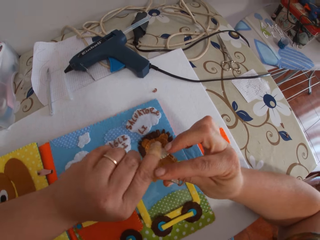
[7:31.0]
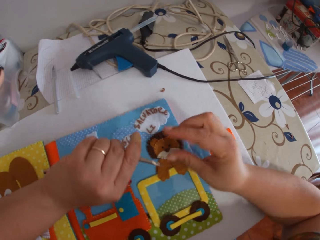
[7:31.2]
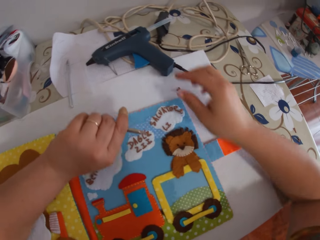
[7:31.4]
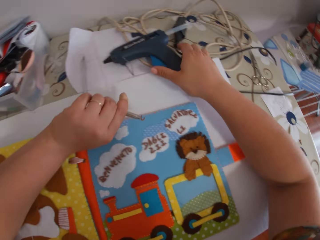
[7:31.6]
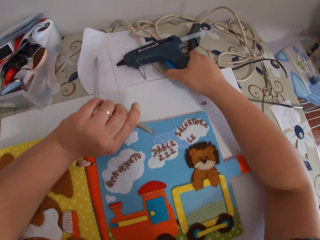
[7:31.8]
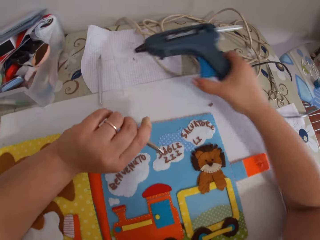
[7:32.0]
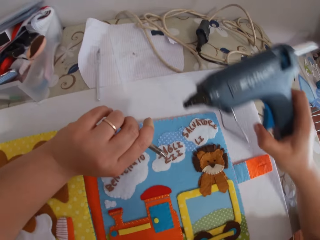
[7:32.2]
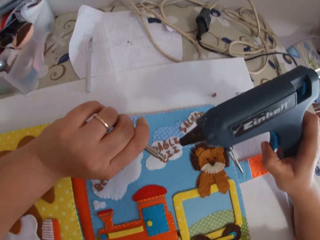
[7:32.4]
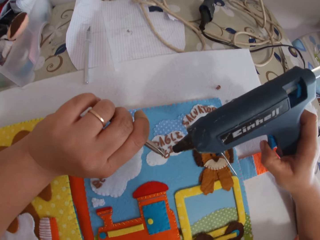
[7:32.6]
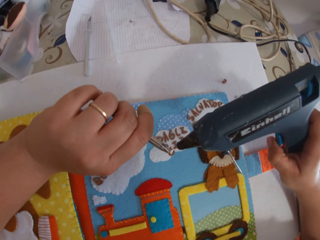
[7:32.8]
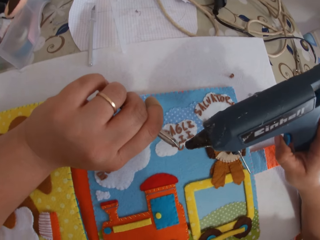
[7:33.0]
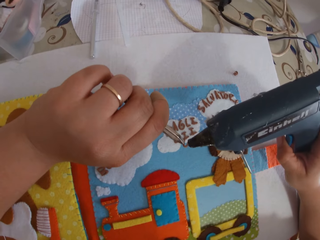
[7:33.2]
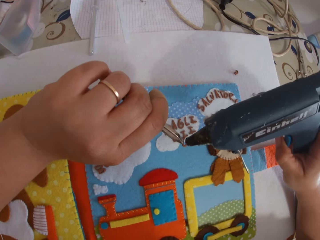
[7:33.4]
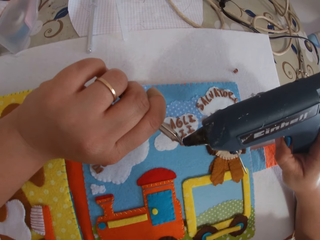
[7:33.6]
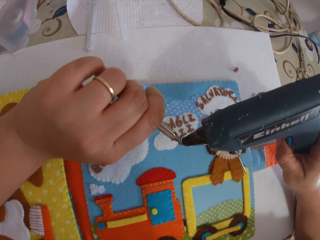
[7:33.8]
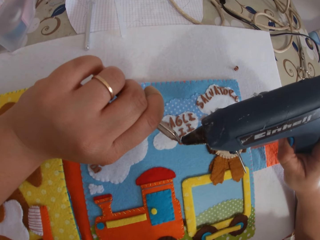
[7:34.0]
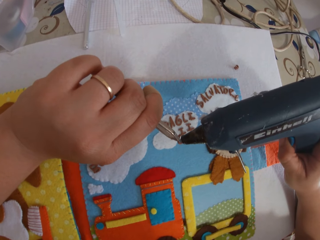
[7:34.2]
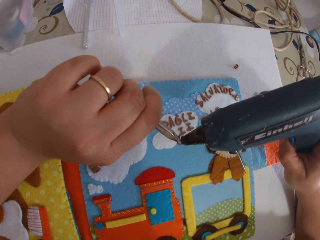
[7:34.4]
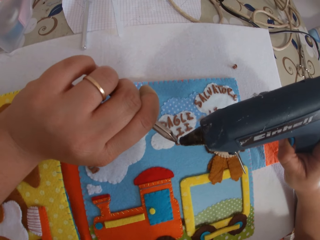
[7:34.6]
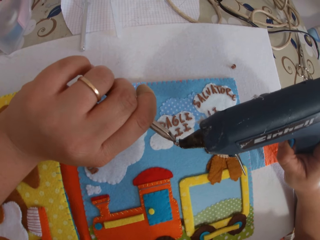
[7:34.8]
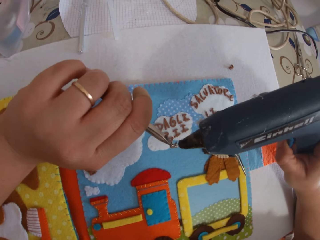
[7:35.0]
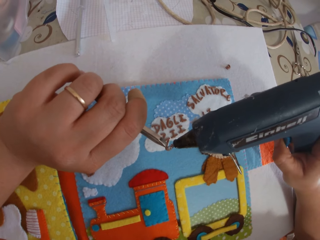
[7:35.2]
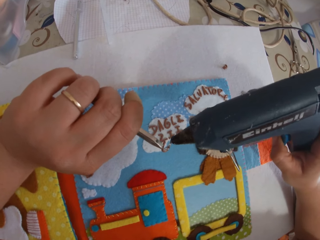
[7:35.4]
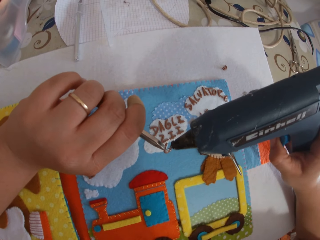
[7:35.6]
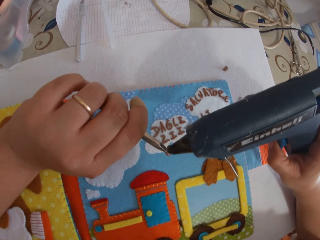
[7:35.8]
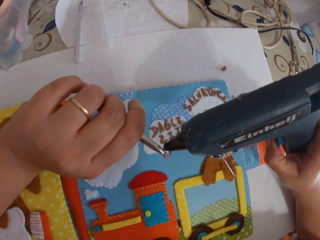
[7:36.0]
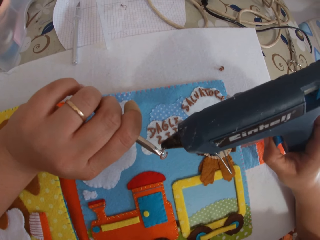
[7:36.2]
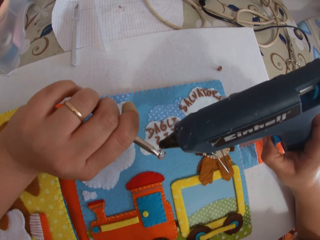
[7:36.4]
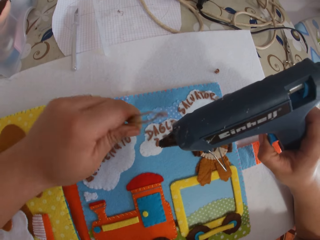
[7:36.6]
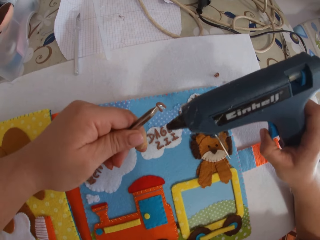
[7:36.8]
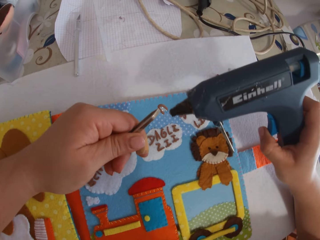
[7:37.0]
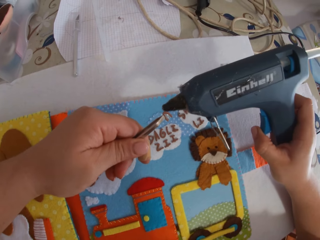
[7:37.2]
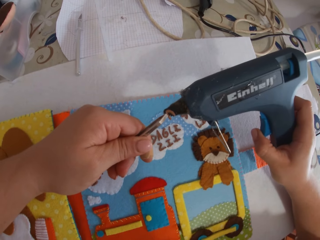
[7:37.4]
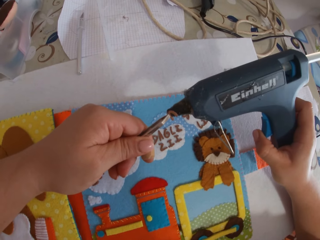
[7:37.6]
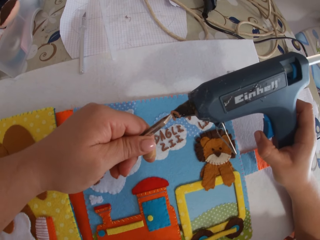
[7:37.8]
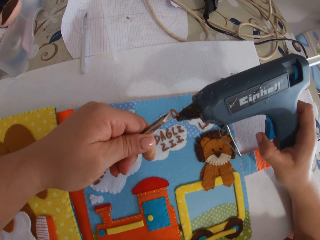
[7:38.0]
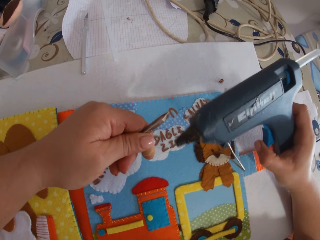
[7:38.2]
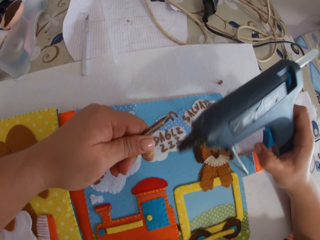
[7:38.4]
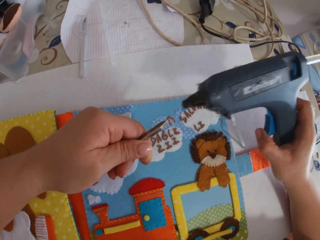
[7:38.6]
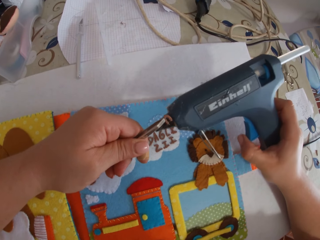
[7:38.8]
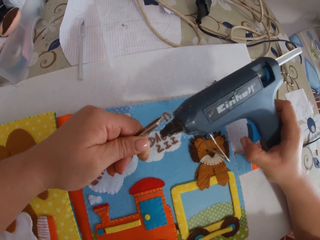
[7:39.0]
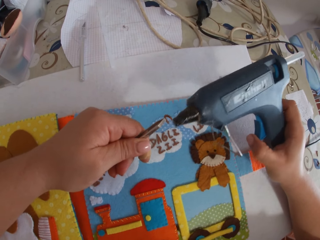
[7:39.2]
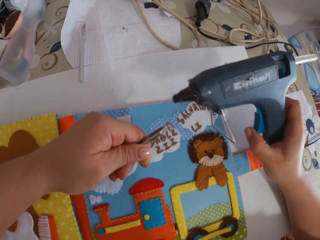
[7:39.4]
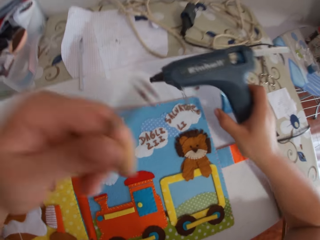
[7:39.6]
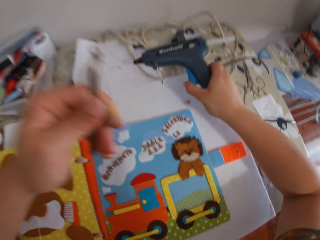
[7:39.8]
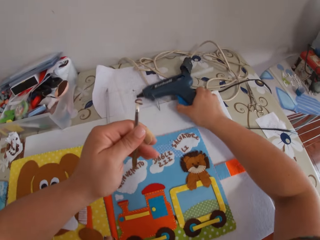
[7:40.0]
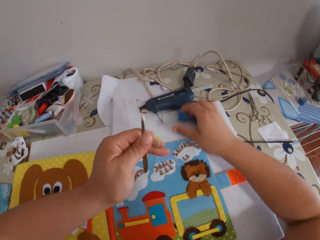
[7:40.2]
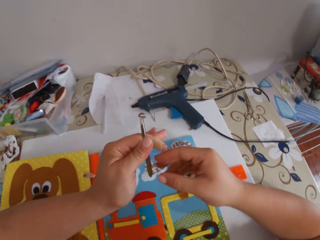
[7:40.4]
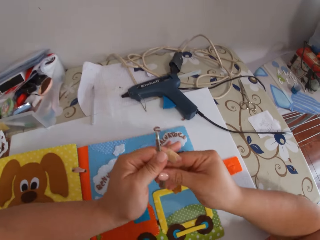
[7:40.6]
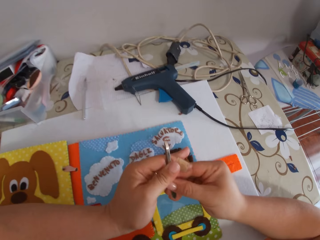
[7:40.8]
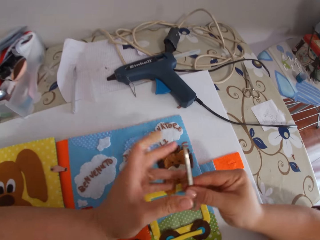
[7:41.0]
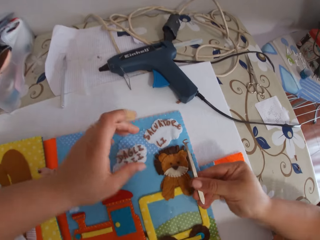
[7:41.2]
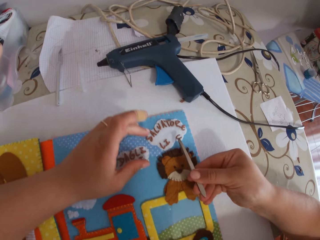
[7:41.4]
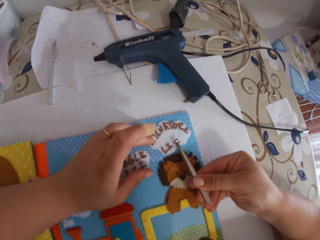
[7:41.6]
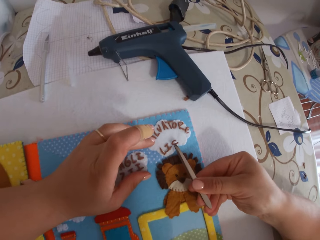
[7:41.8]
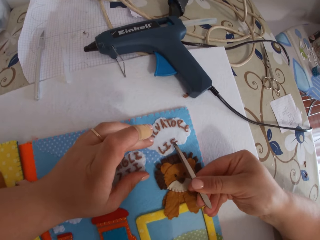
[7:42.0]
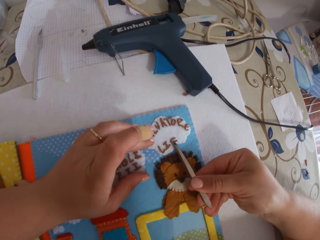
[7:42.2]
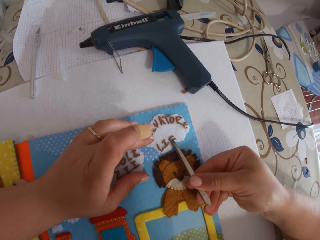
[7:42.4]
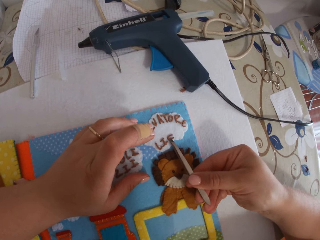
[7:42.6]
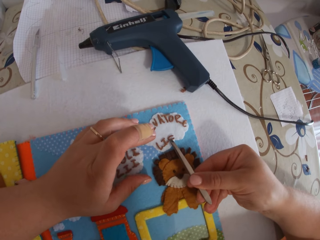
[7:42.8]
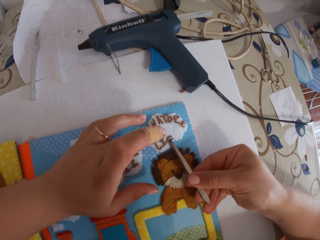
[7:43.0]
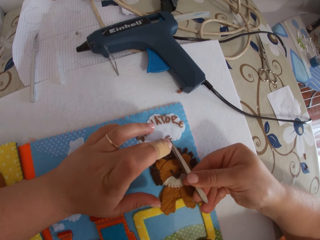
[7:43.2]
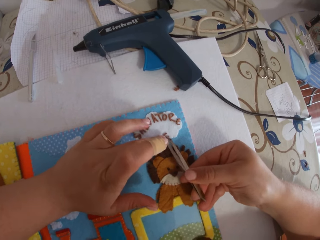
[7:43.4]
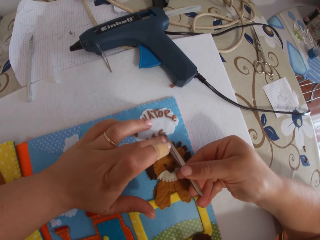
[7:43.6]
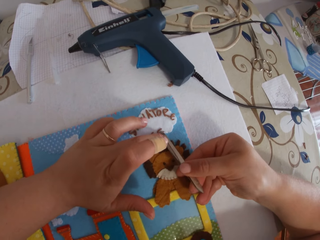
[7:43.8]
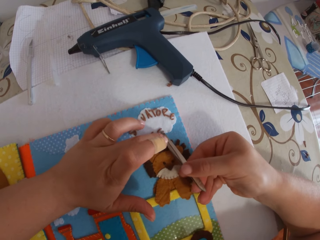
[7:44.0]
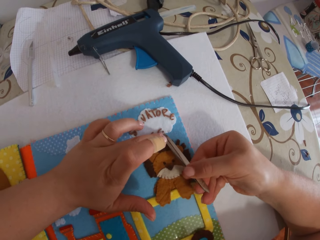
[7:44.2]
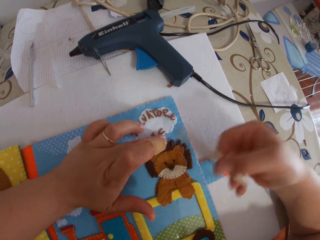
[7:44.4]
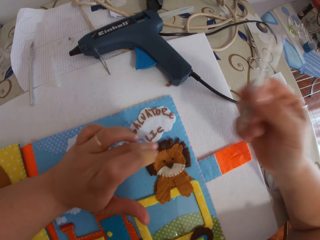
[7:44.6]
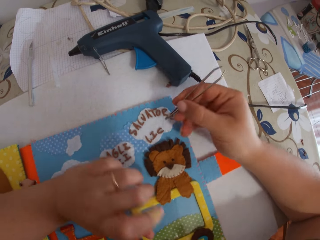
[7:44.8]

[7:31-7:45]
The camera wearer passes the pincer to her left hand. She picks up the glue gun from the table. She puts glue on the paper alphabet with the glue gun. She drops the glue gun on the table. She passes the pincer to her right hand. She places the paper alphabet on the book with the pincer.

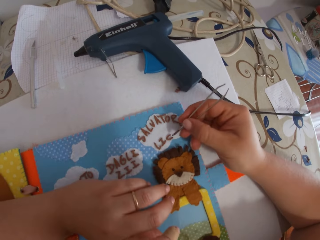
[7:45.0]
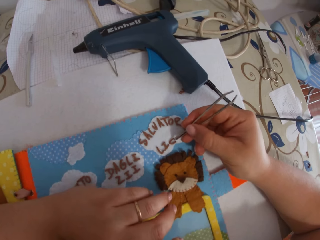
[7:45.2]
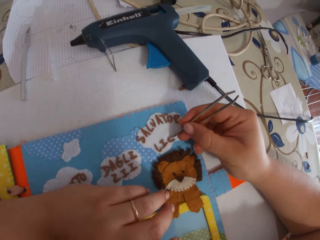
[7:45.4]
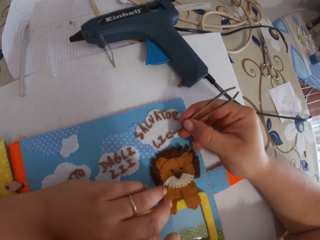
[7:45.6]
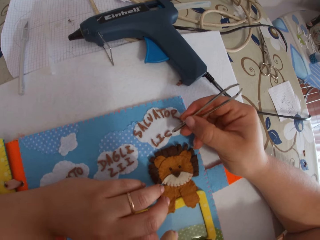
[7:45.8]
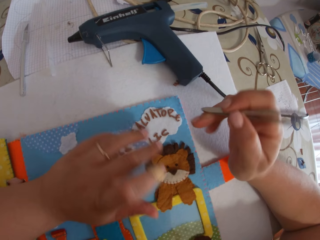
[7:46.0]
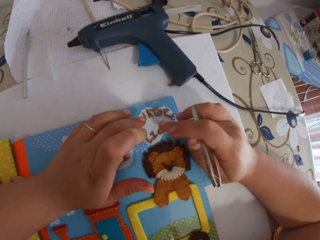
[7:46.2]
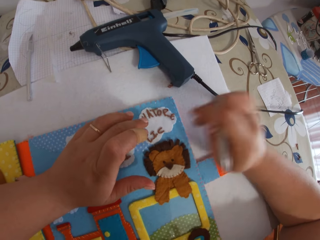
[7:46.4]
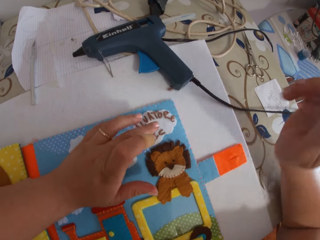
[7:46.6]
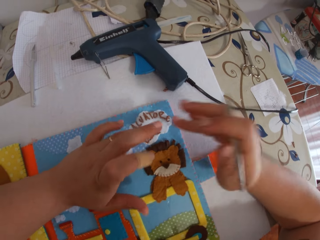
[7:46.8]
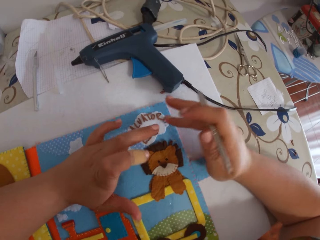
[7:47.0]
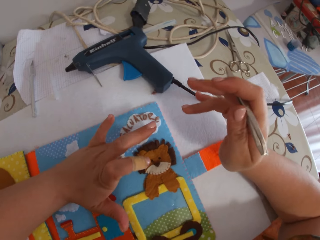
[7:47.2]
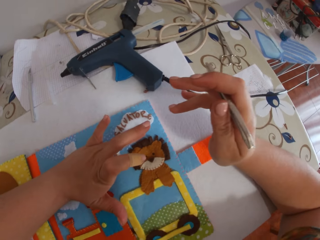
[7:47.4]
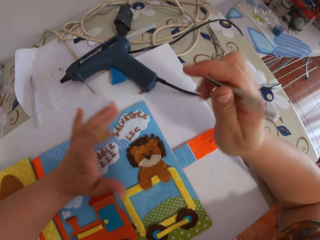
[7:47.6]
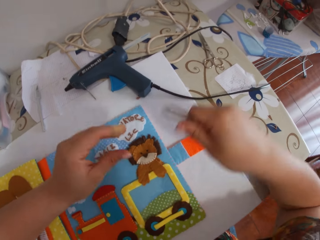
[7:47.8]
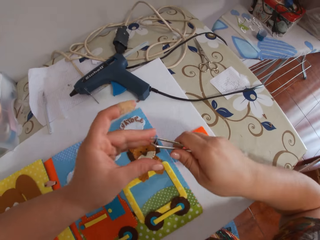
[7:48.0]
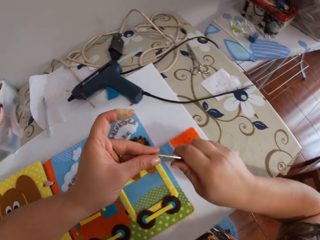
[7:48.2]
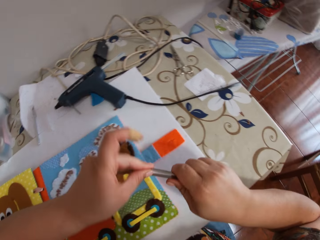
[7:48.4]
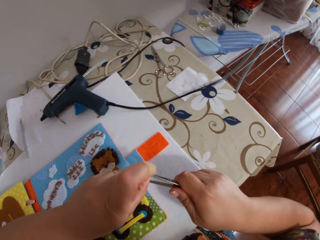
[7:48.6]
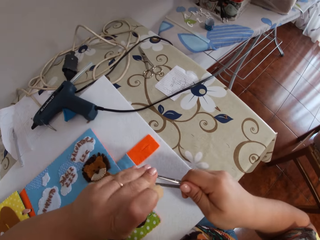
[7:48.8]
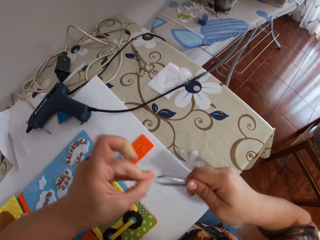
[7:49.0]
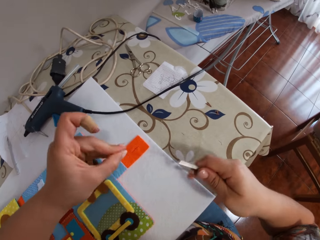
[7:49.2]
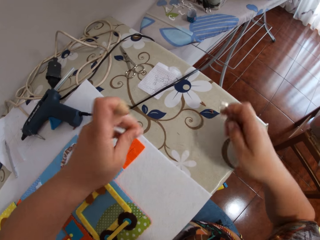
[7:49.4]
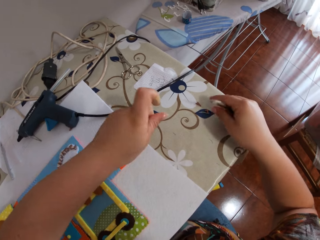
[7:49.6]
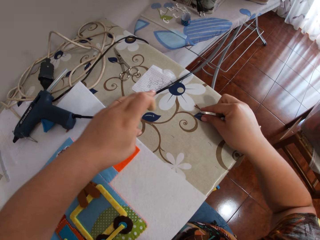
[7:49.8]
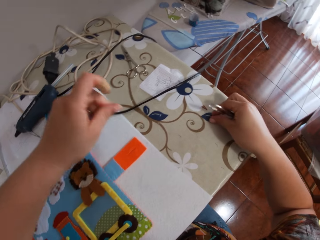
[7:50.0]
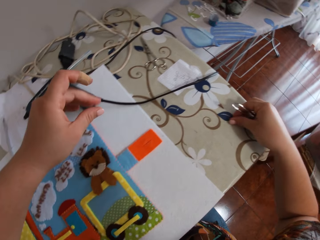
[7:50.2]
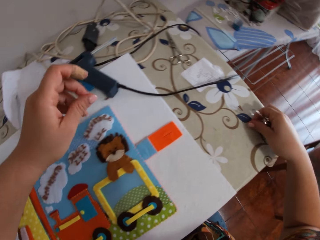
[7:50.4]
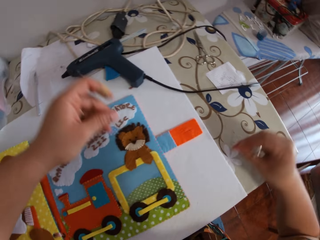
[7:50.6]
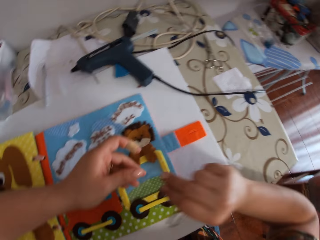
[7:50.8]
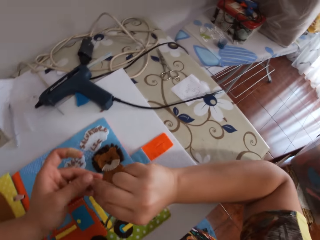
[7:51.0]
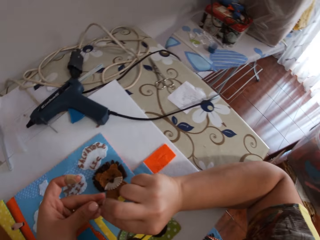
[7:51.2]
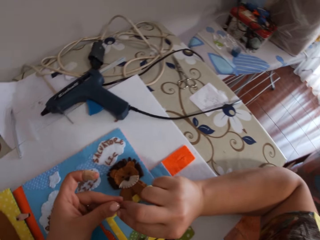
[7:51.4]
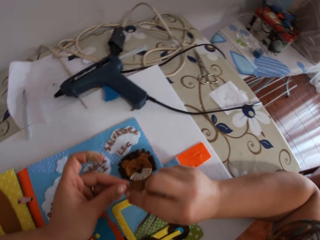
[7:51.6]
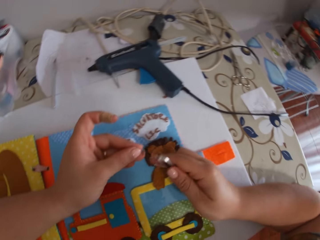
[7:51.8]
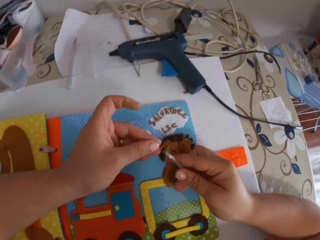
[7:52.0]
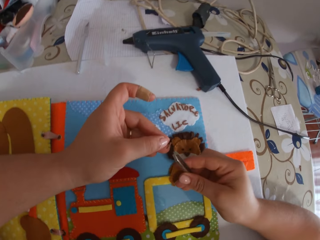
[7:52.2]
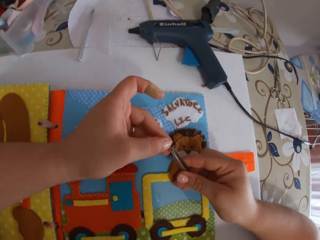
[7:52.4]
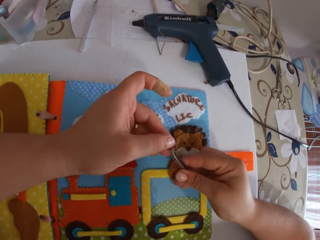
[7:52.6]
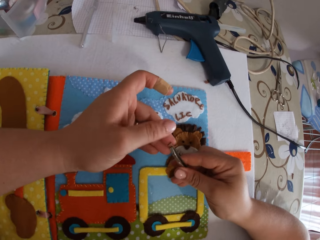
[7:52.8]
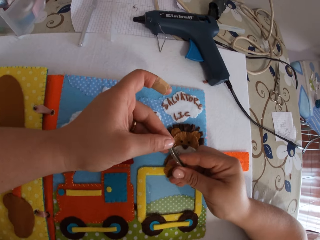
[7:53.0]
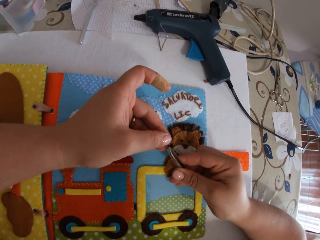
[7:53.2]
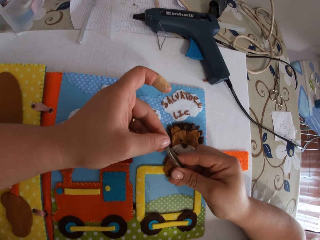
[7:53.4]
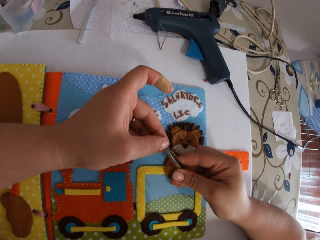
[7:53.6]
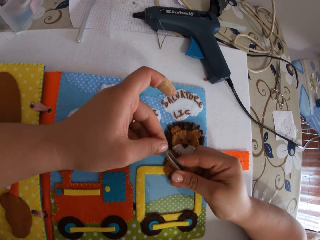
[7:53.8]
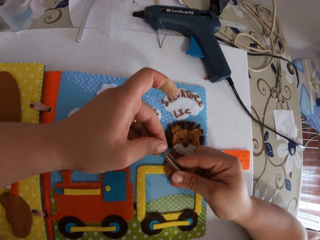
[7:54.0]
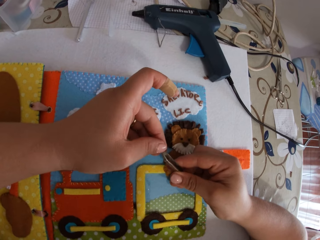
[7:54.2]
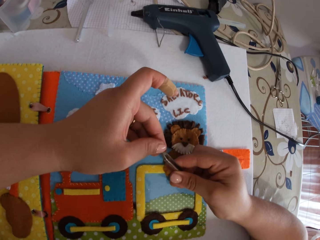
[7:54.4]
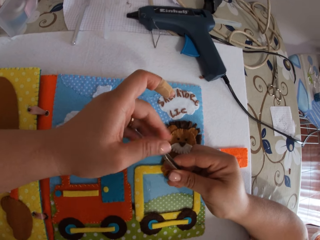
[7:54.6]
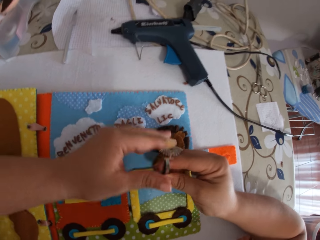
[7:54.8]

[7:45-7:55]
The camera wearer touches the paper alphabet with her fingers. She cleans the pincer with her fingers. She picks the paper alphabet from the table. She passes the paper alphabet to her left hand. She puts an object on something. She holds the paper alphabet with the pincer.
